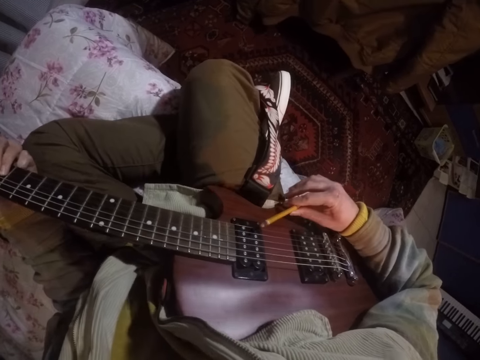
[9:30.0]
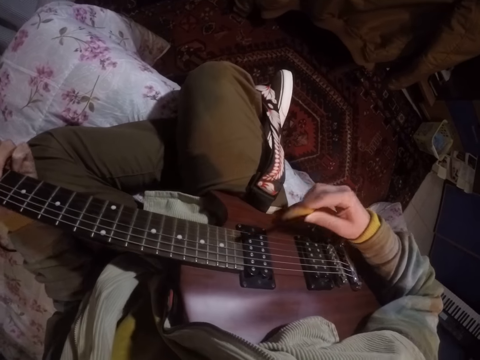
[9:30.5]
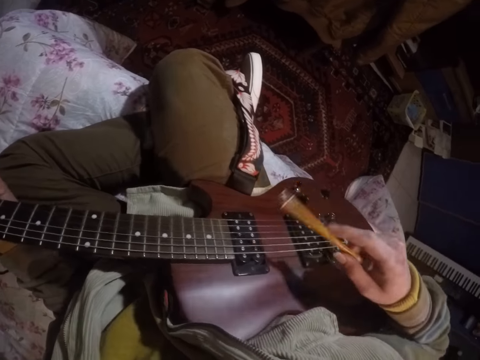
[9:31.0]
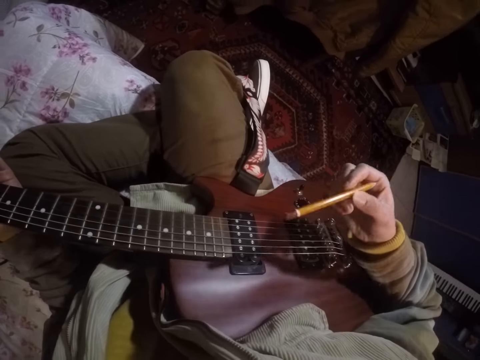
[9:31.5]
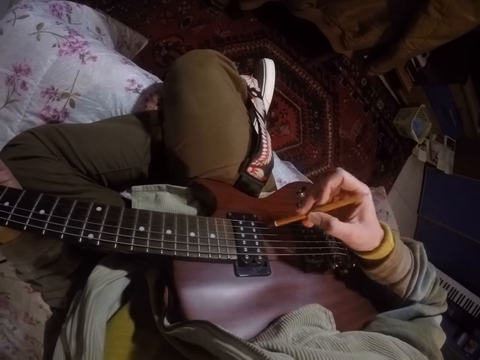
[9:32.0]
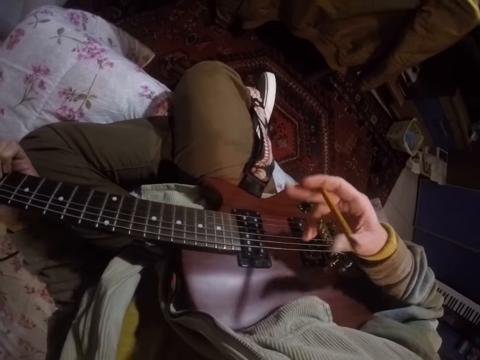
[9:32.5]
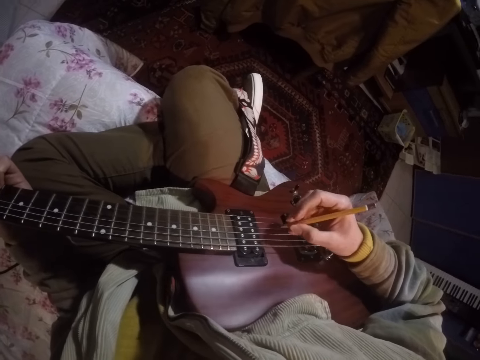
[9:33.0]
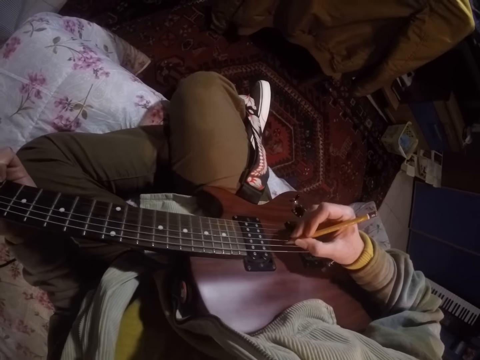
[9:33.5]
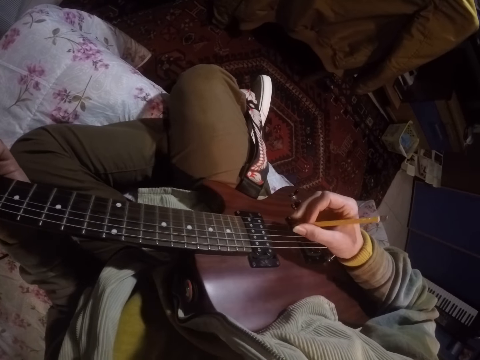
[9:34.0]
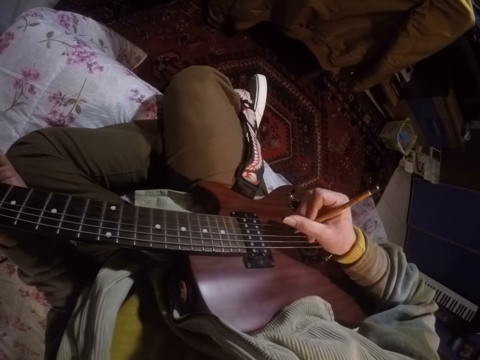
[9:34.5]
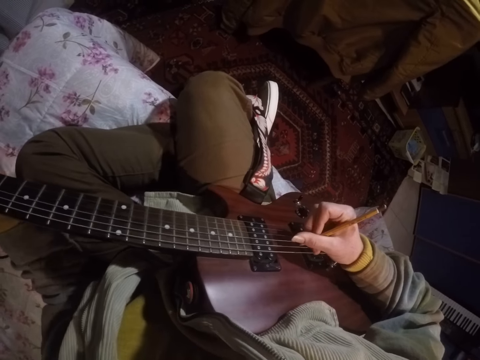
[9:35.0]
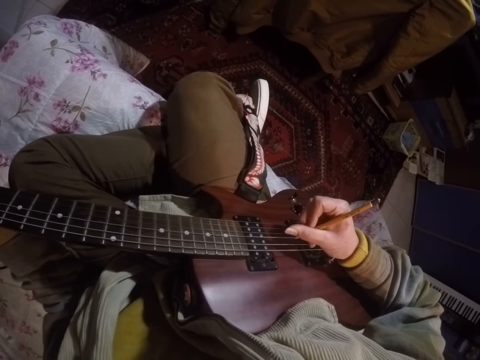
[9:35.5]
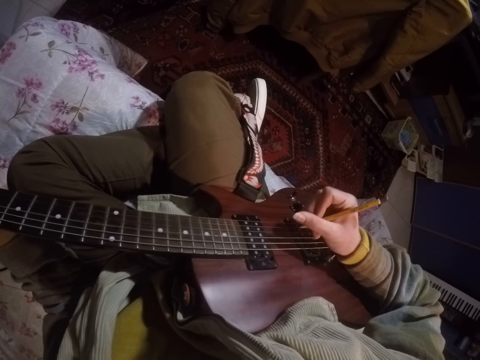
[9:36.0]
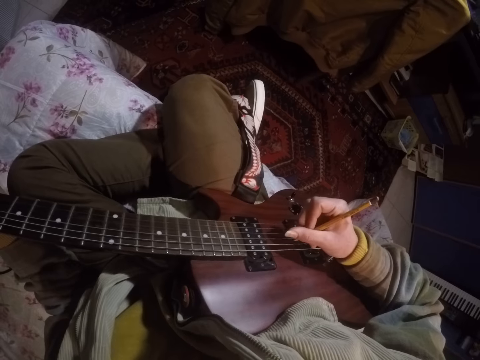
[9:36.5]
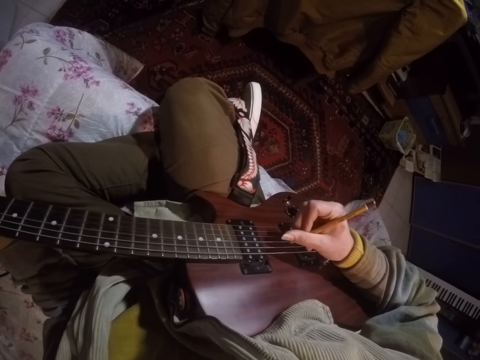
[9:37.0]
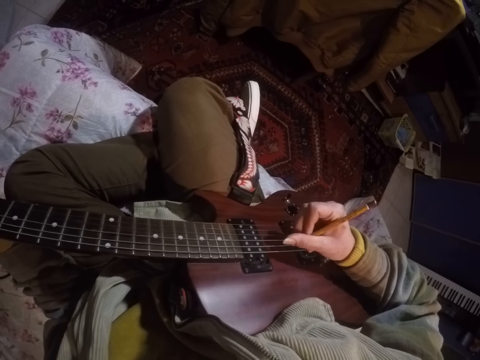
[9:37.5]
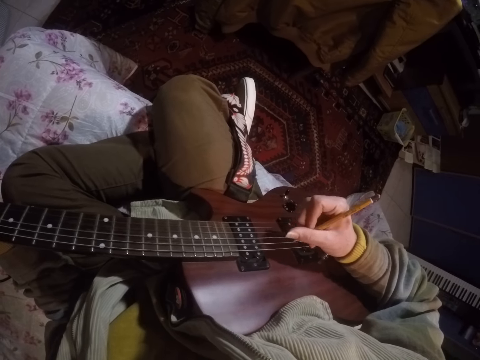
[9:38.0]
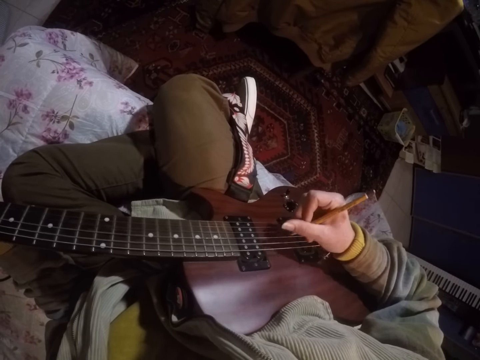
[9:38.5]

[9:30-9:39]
The camera wearer holds a pencil. They play the guitar strings with the tip of the pencil. They swing the pencil on the strings.

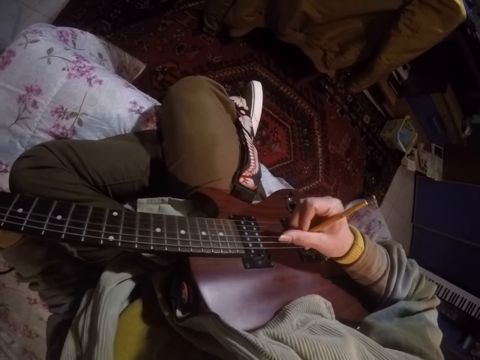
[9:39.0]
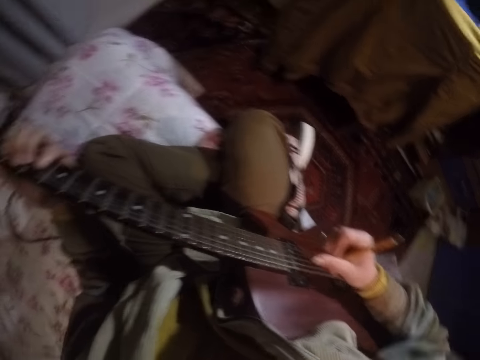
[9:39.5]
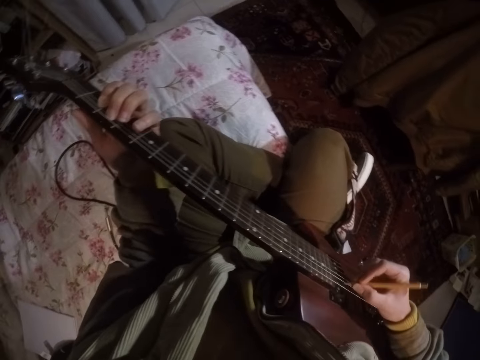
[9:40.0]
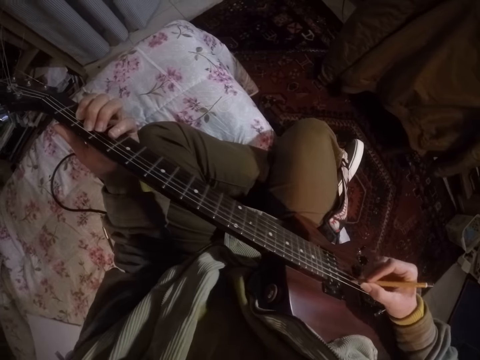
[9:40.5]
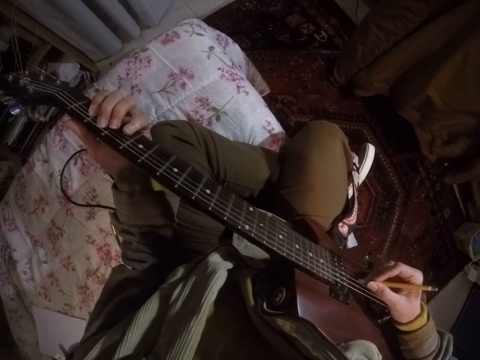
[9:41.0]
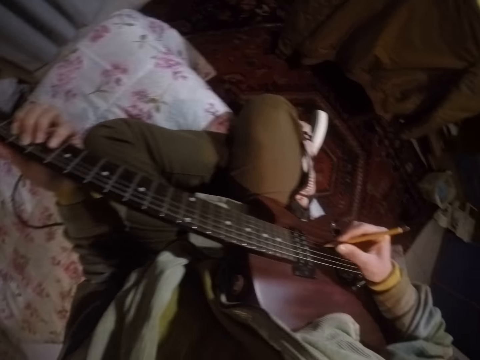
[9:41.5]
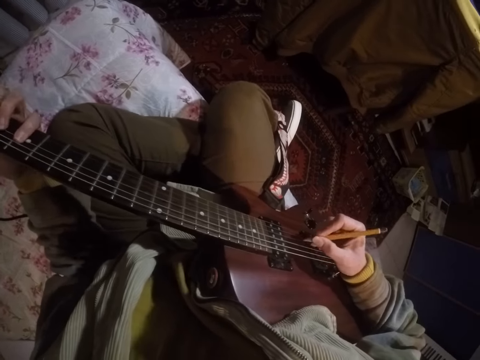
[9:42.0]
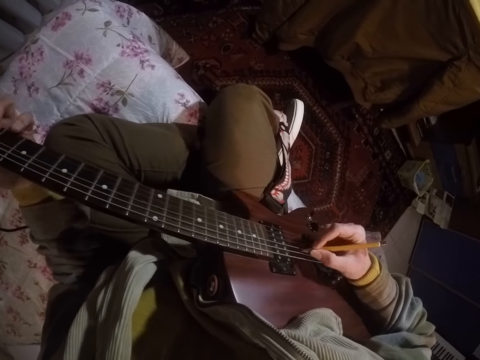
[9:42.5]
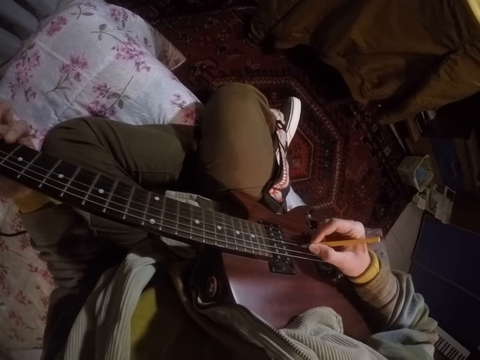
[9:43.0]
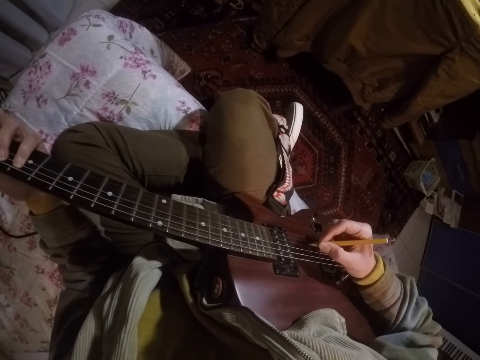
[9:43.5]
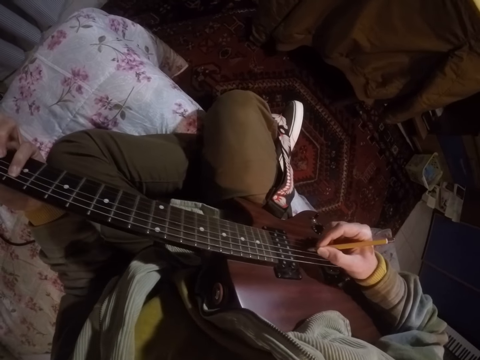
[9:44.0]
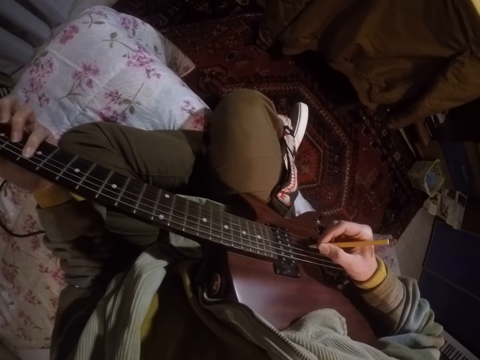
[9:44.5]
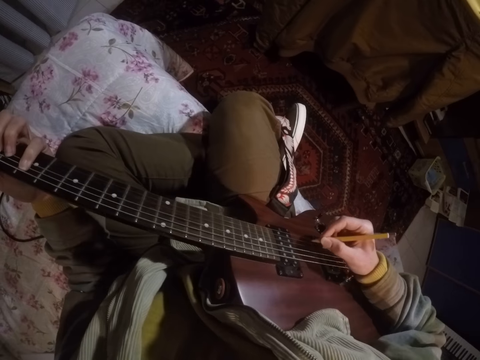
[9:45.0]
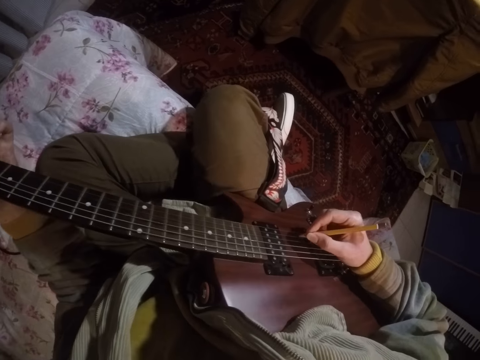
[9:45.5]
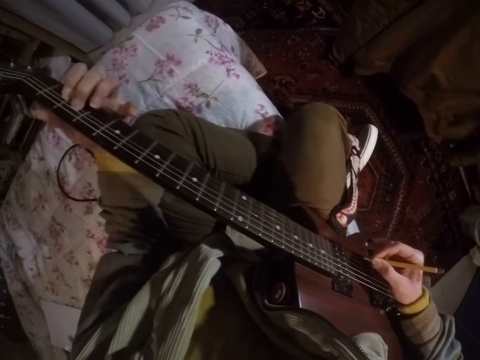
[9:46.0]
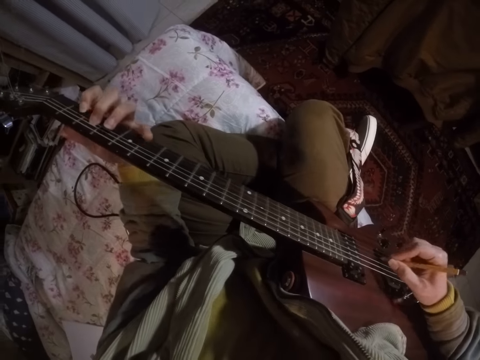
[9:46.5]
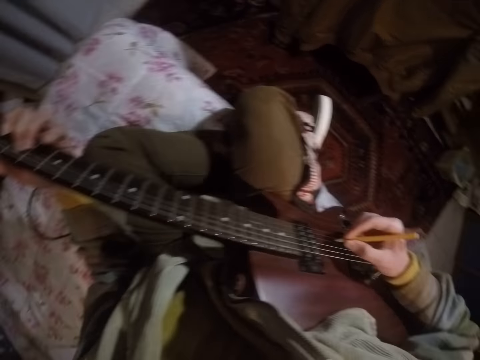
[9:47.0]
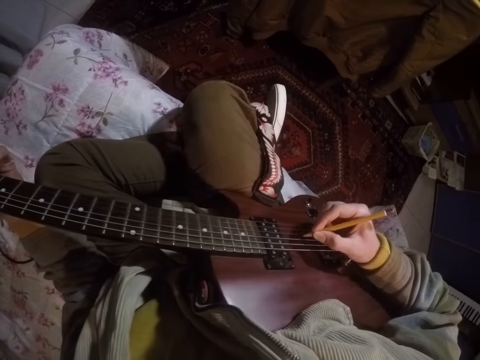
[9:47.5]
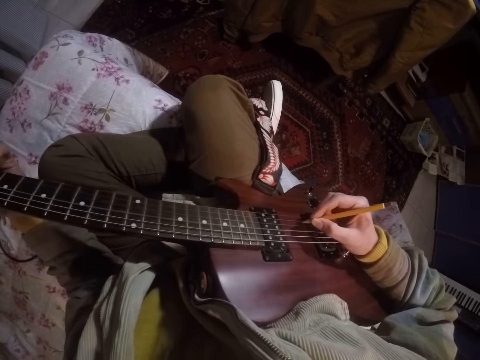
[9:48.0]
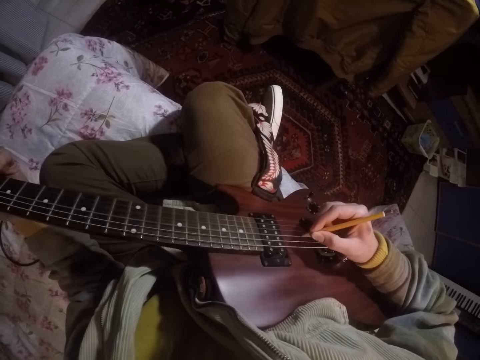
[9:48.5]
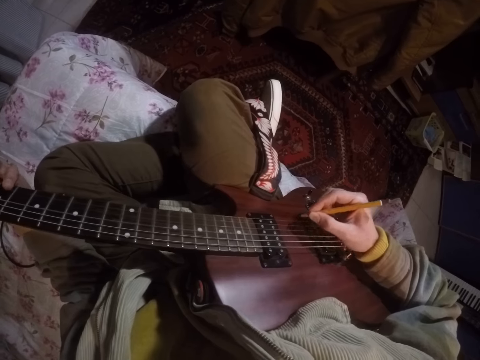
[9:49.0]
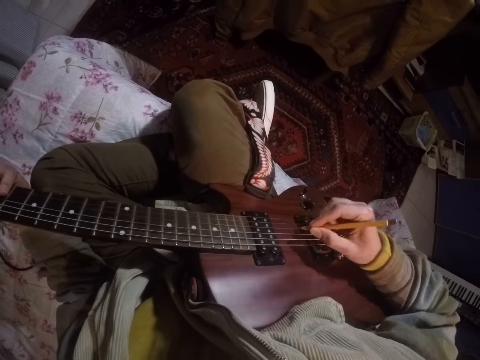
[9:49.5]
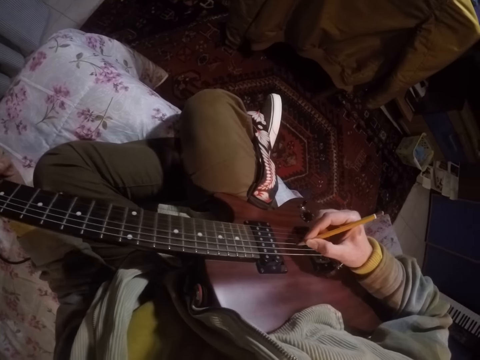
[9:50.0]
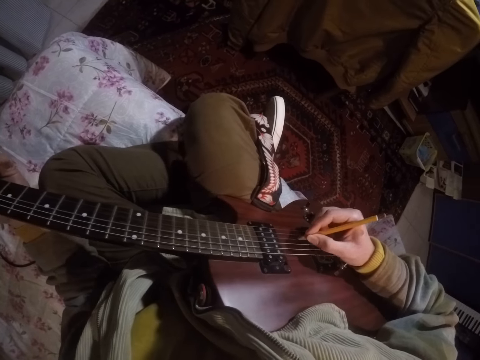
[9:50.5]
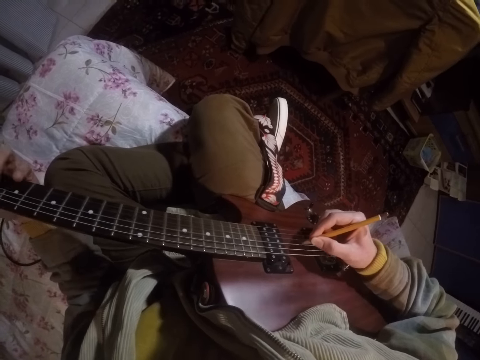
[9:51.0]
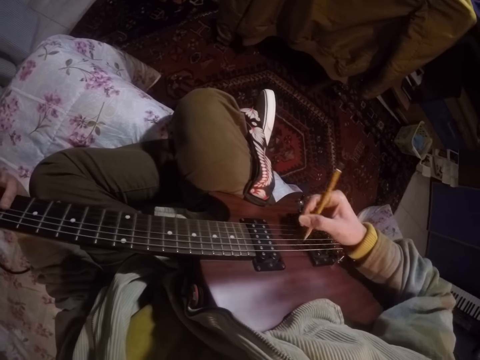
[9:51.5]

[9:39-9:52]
The camera wearer holds the fretboard with the left hand. They swing a pencil on the guitar strings. They play the guitar.
